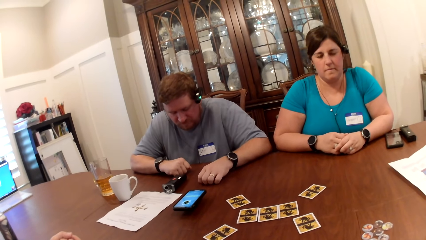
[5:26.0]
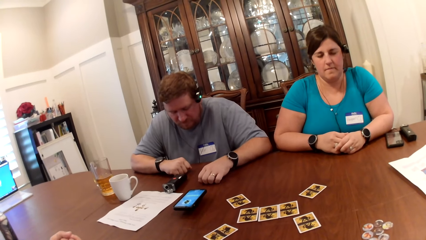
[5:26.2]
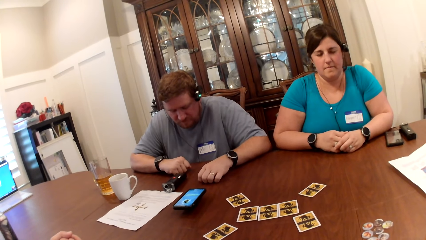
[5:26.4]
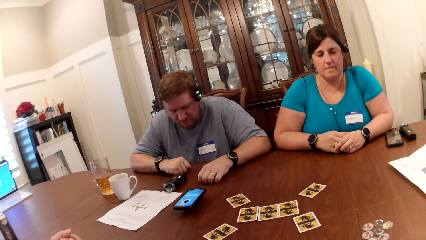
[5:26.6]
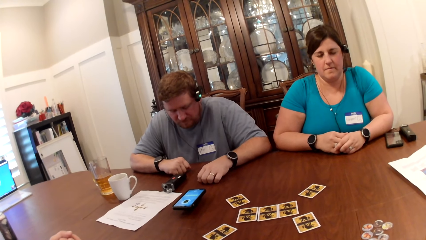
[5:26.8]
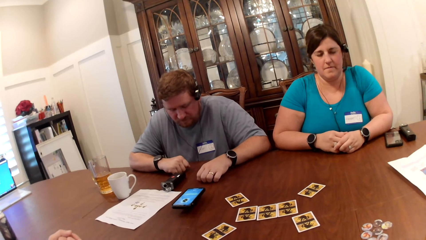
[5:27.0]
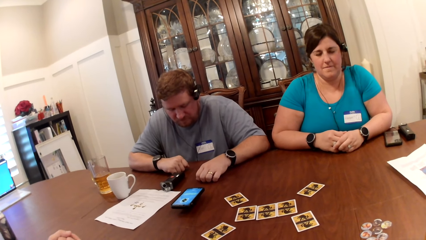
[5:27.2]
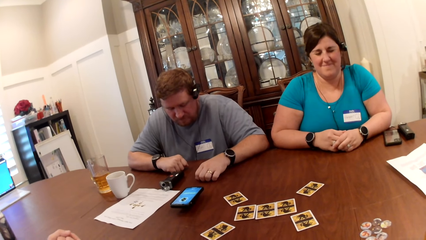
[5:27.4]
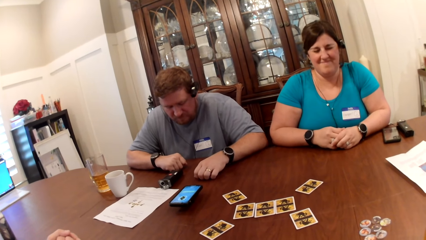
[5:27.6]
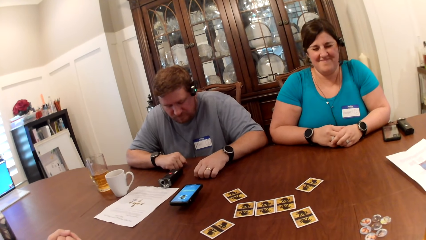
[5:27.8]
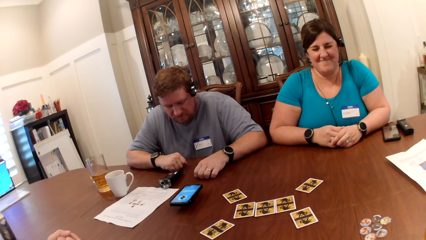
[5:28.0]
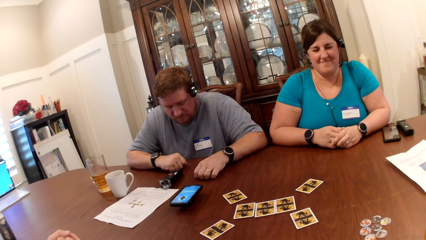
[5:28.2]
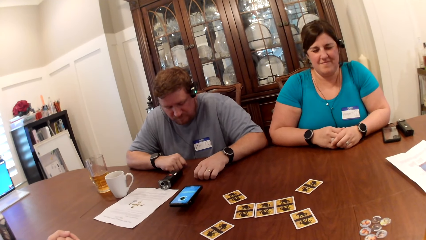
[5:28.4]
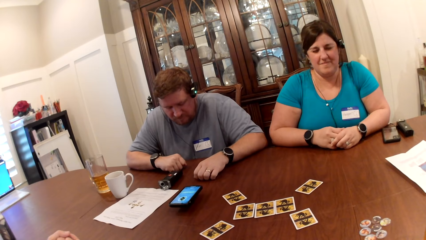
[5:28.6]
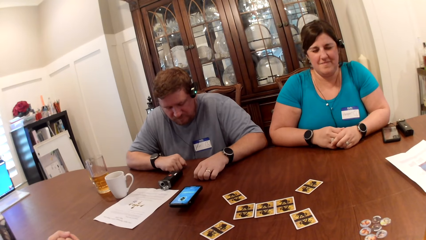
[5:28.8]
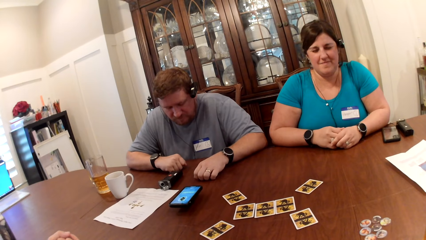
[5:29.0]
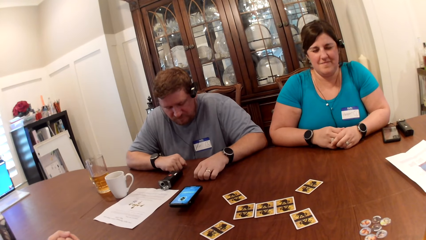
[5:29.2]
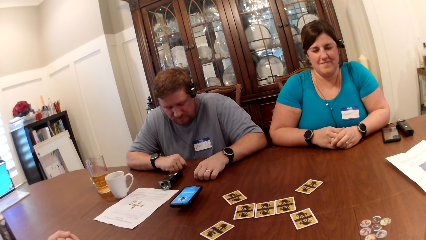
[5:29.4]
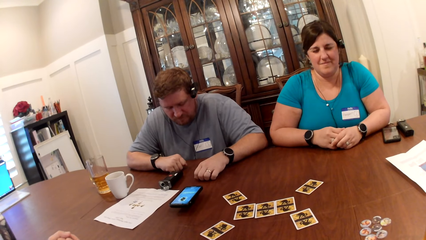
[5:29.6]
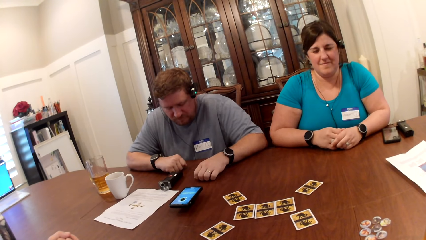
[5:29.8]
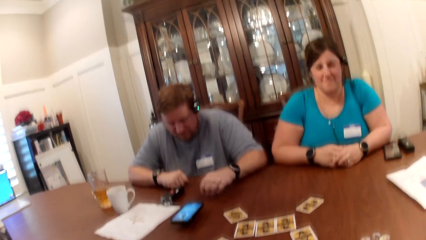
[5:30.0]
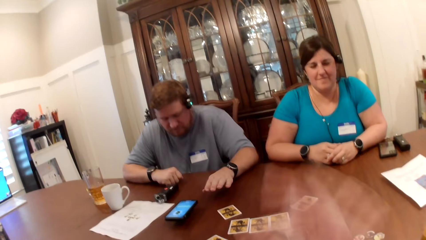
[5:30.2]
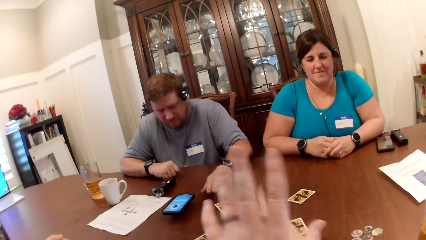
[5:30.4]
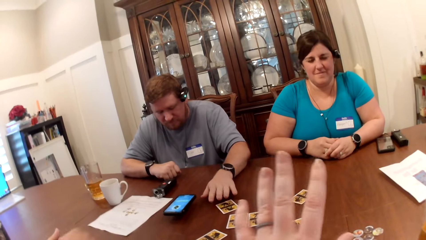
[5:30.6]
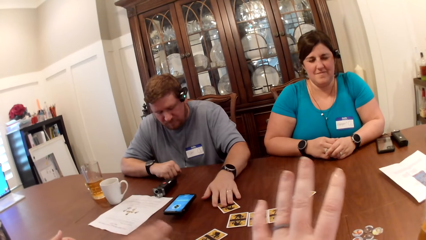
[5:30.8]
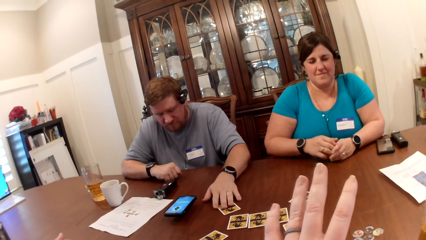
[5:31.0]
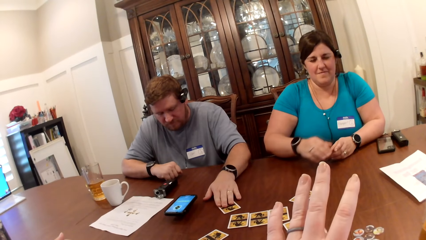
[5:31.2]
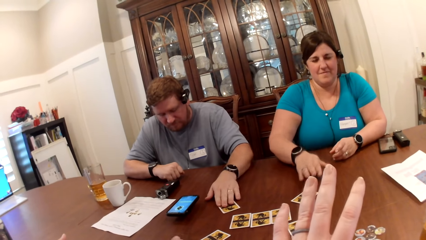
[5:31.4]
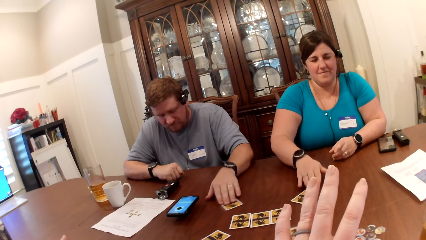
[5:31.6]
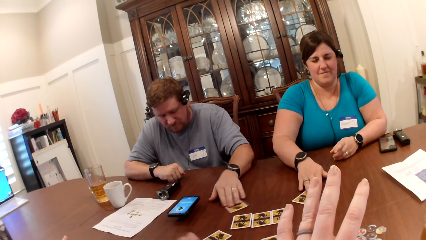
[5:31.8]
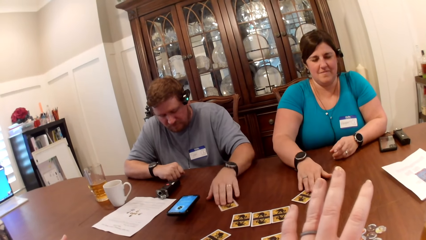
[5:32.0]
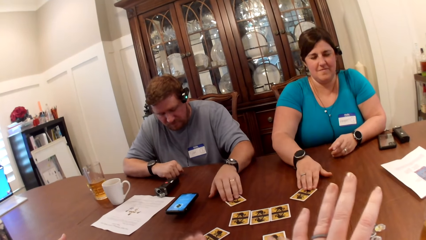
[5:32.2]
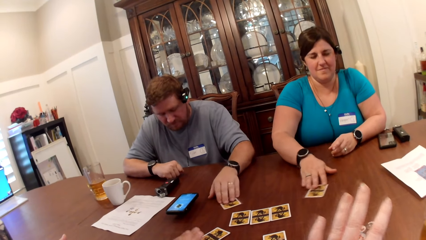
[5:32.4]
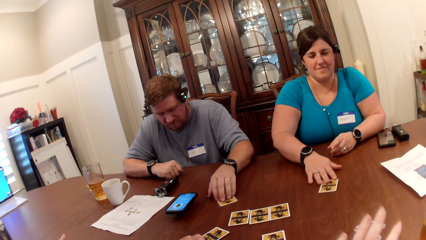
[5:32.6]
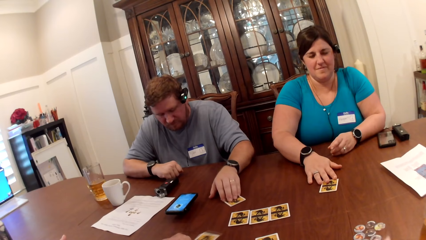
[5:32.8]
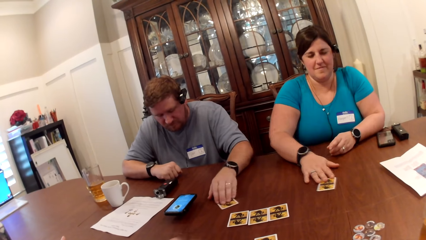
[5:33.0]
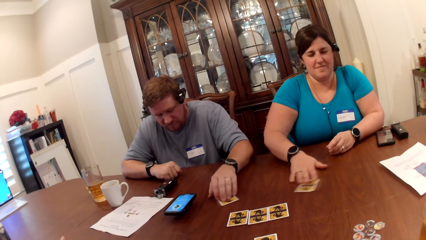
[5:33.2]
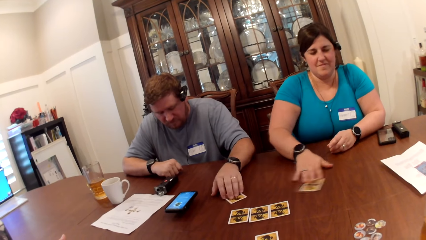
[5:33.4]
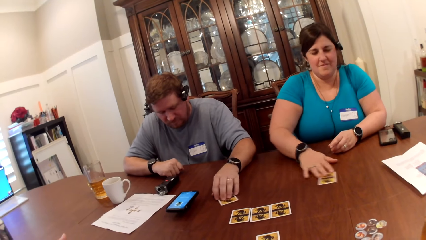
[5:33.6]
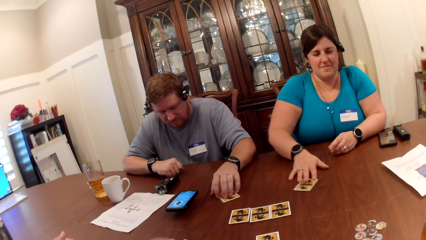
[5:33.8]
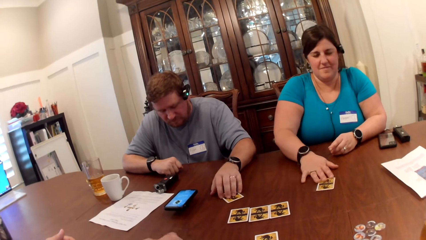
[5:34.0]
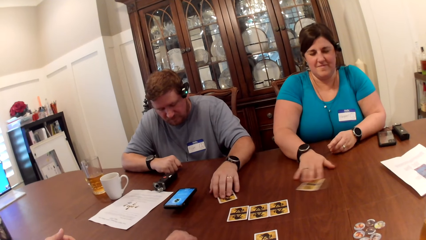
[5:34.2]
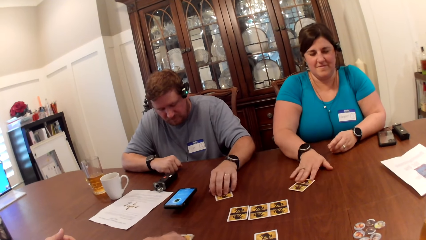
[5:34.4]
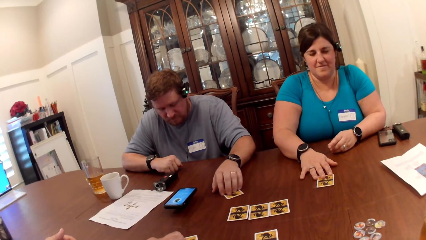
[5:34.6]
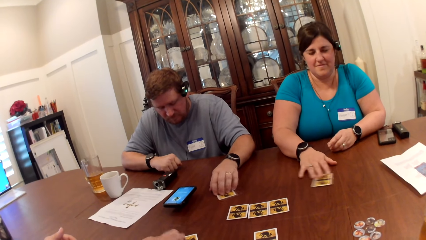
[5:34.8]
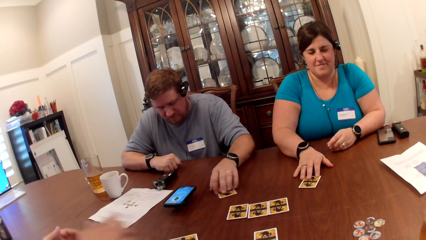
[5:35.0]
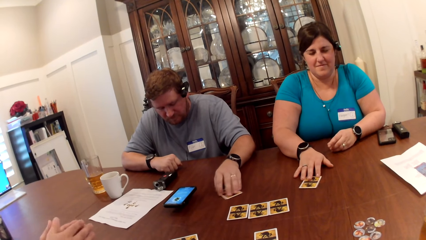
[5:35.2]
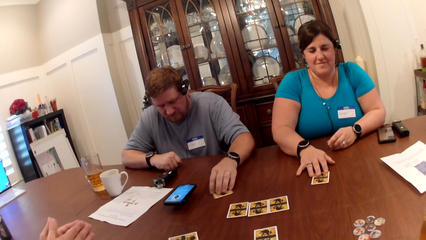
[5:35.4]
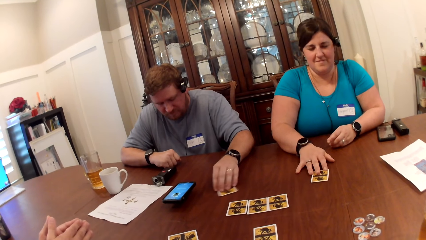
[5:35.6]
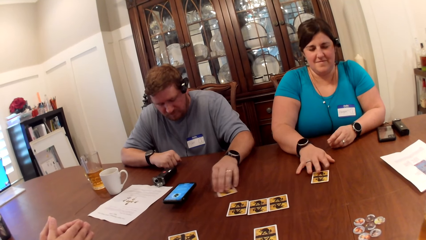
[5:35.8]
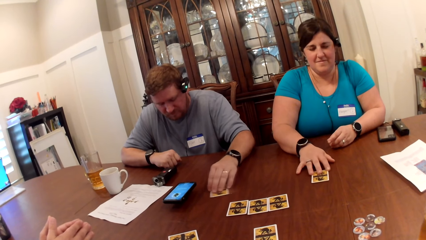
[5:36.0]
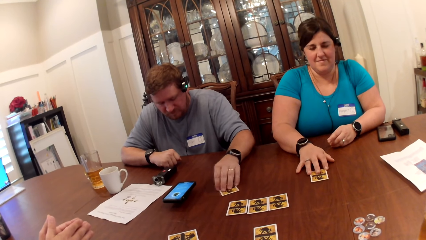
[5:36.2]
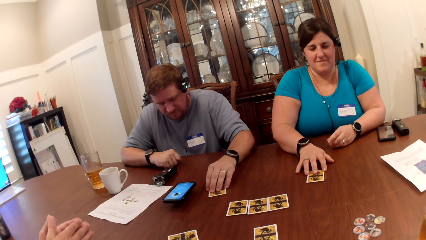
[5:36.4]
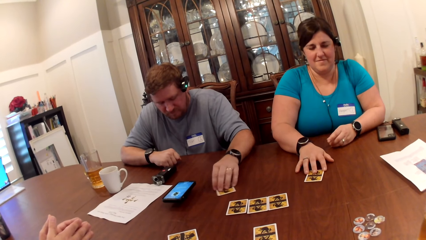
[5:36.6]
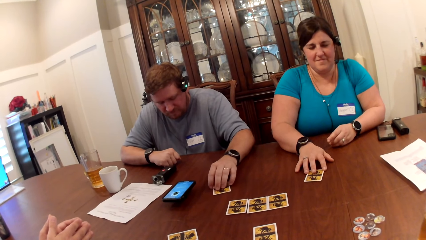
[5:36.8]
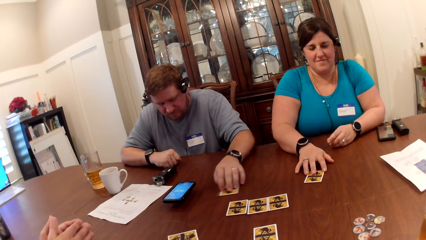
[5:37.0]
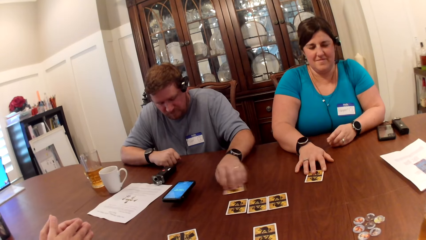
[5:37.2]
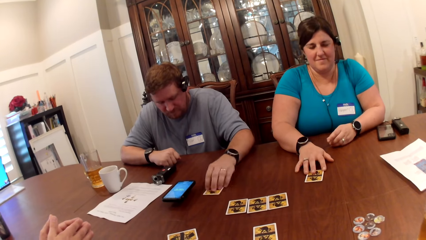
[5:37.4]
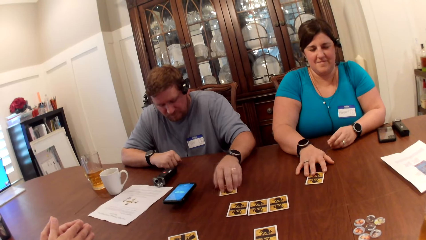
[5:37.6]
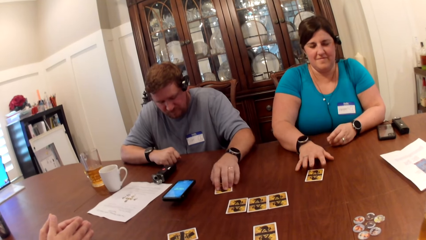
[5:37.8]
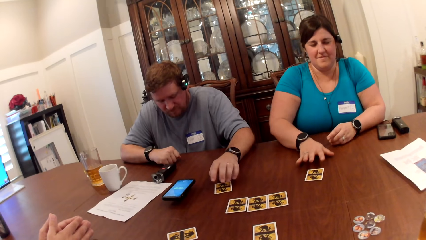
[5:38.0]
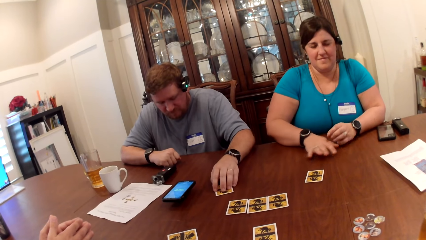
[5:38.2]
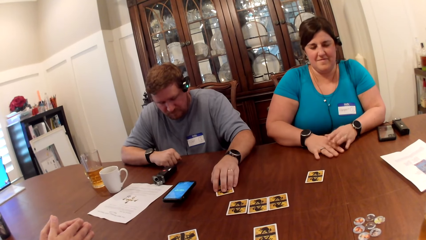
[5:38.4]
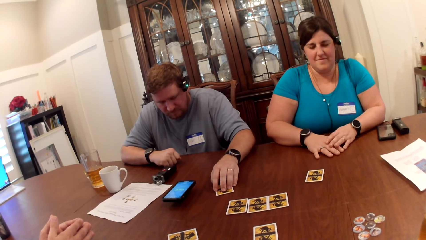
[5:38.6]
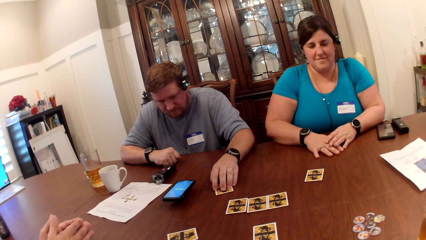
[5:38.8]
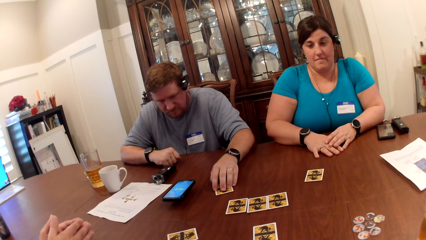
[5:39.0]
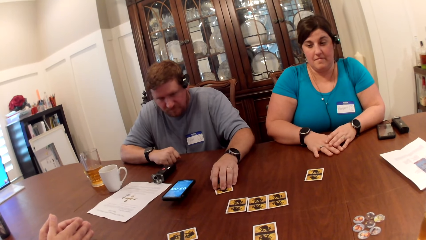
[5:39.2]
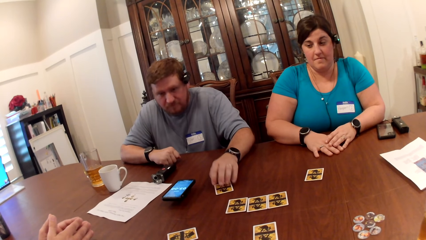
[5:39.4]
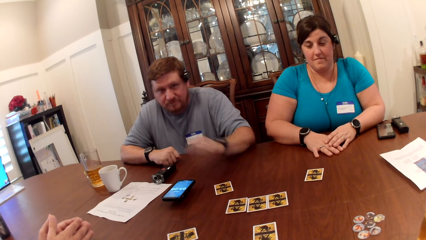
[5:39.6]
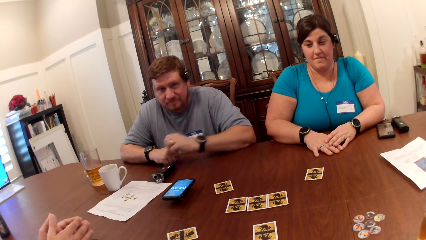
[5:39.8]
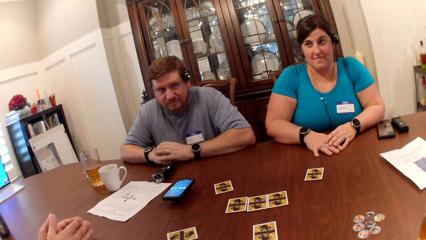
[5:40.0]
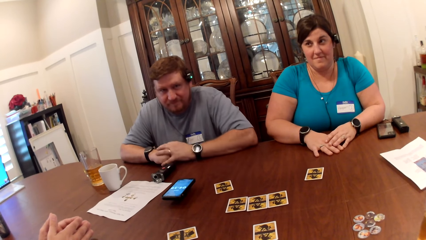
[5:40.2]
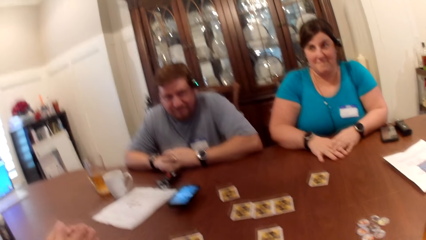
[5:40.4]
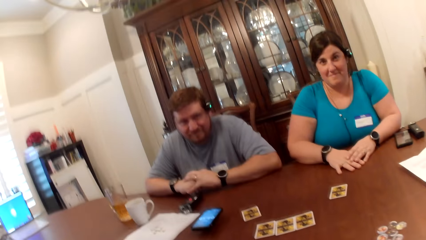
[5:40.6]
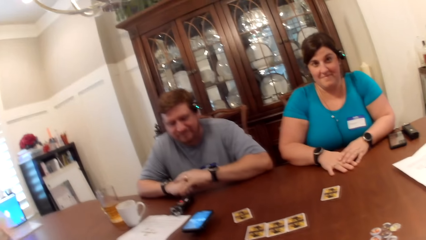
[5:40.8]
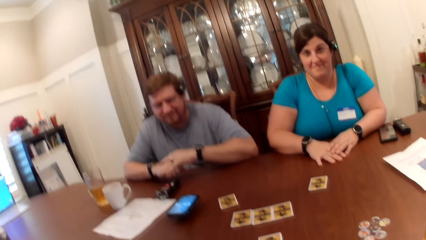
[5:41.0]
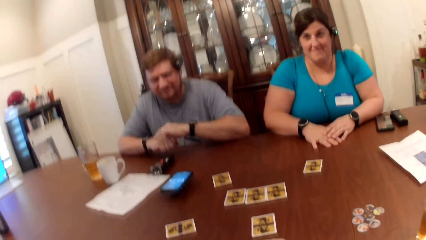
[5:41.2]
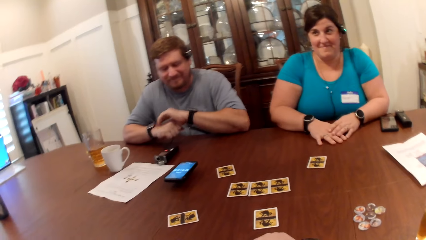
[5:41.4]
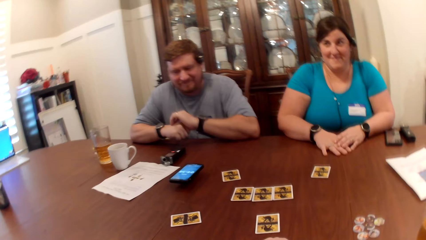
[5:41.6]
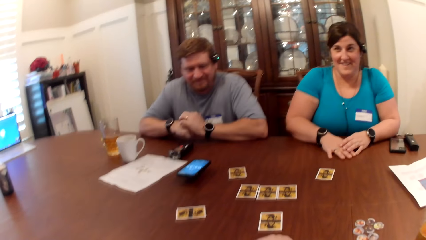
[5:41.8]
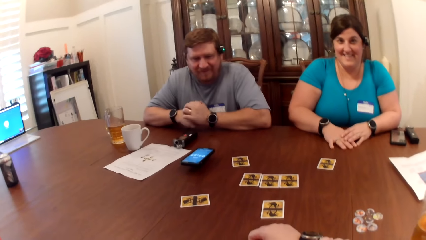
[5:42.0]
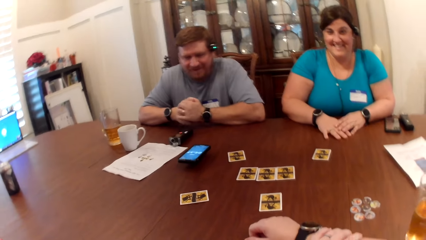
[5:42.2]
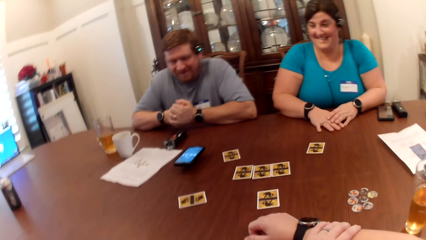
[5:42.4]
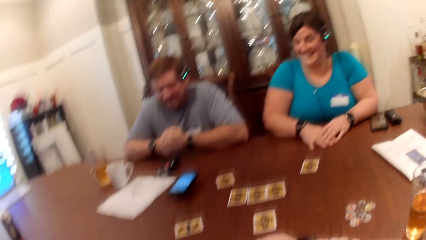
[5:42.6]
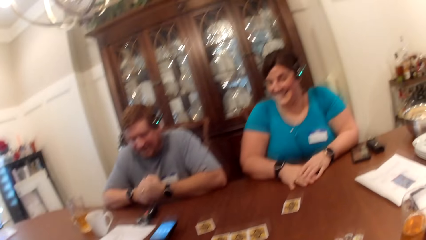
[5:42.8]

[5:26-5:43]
The camera wearer raises her left hand. A man reaches for a card on the table with his left hand. The camera wearer reaches for a card on the table with her right hand. Another man reaches for a card on the table with his right hand. The other man picks the card. The camera wearer moves the card on the table with her right hand. A woman reaches for a card on the table with her right hand. The first man moves the card around the table with his left hand. The woman moves the card round the table with her right hand and picks the card. The camera wearer lowers her left hand on the table. The other man moves the card around the table with his right hand. The woman shakes the card. The camera wearer converses with the first man, the other man, and the woman.
